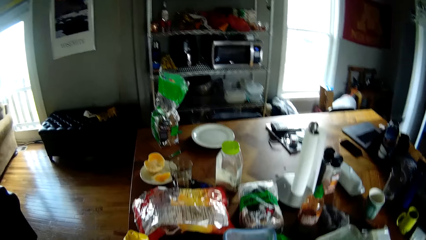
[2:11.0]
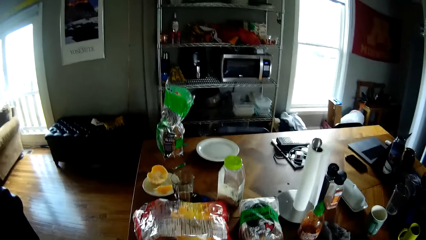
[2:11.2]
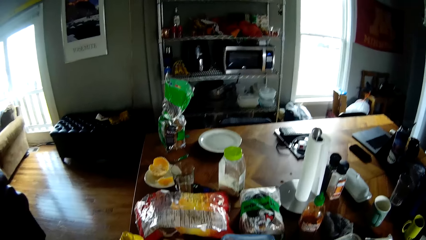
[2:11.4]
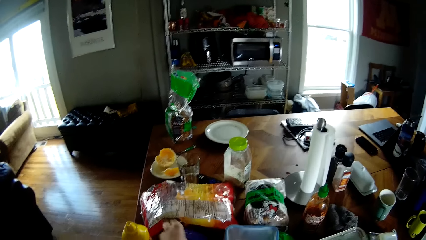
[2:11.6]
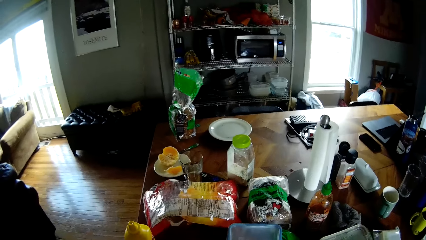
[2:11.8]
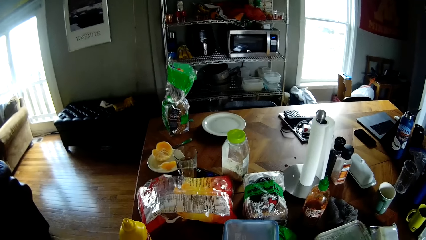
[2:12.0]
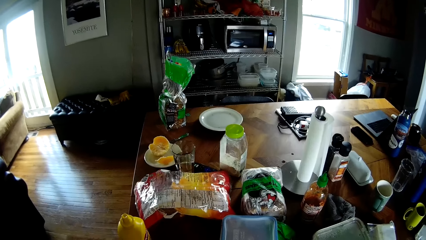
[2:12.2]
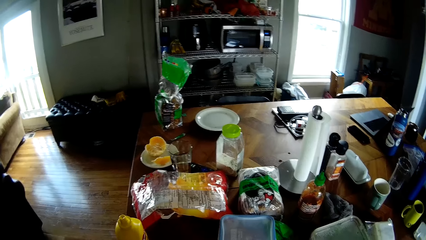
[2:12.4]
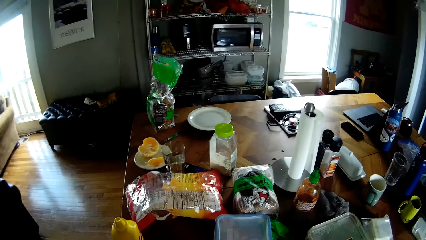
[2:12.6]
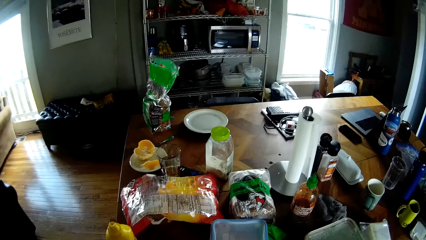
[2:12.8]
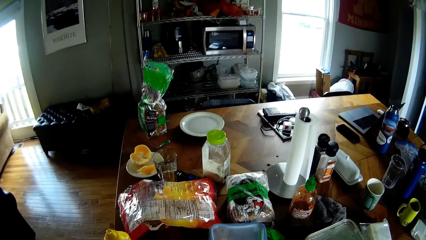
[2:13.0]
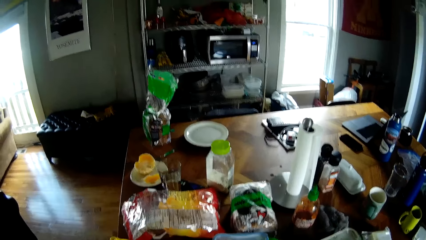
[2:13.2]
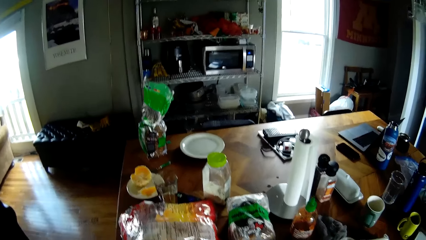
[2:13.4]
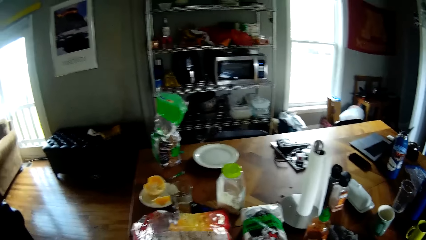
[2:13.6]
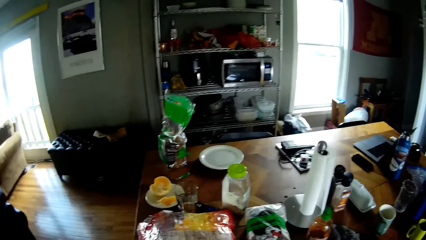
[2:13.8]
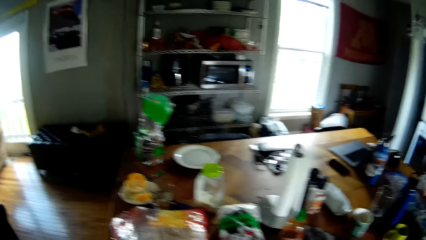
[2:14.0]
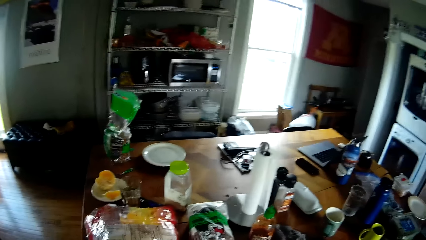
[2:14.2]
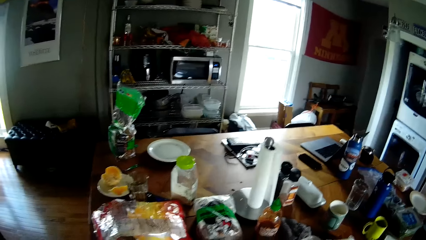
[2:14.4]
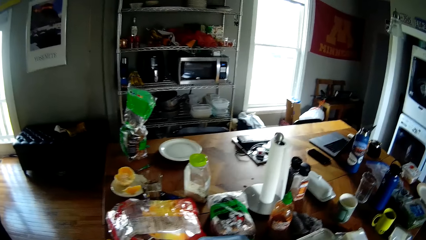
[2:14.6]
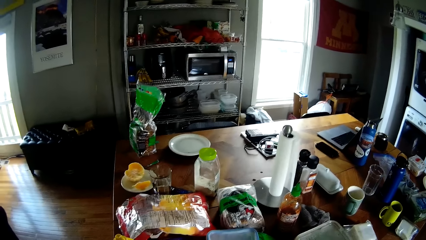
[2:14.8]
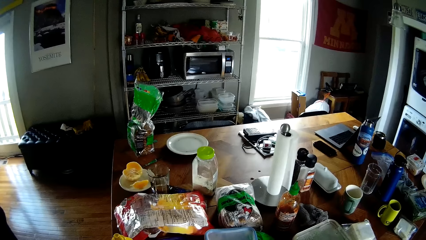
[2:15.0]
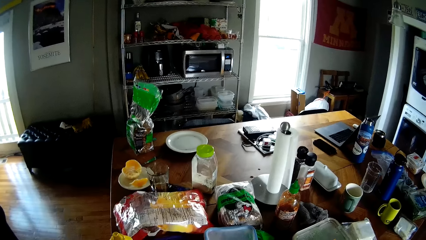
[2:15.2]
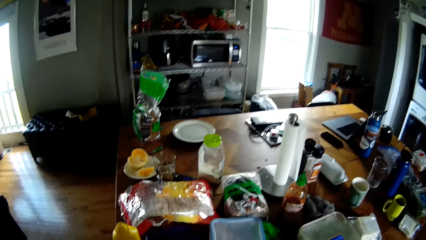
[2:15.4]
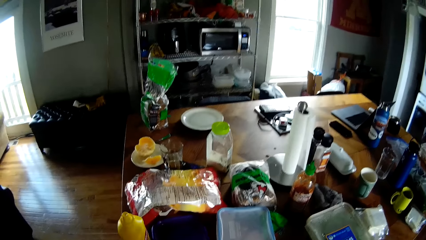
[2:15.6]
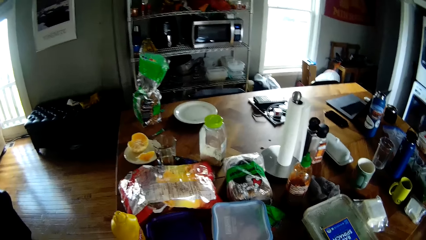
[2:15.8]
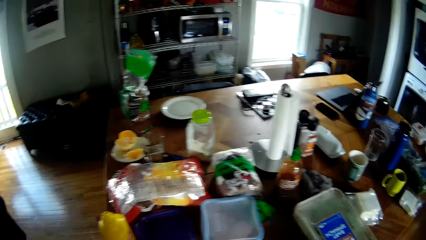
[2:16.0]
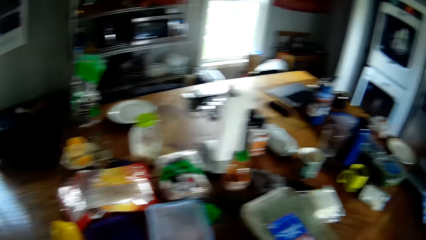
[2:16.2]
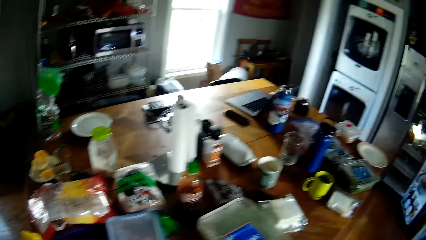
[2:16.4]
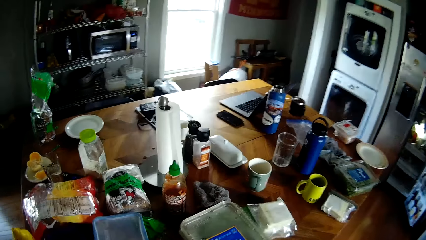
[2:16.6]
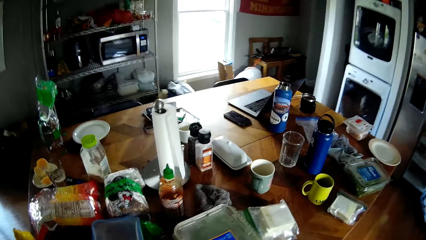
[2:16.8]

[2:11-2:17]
The camera wearer looks around. They look around again.

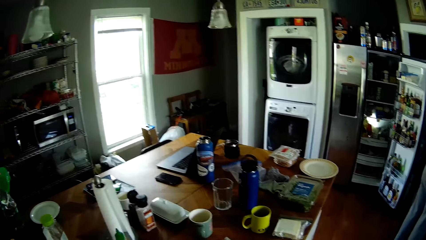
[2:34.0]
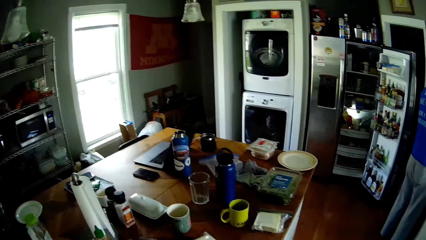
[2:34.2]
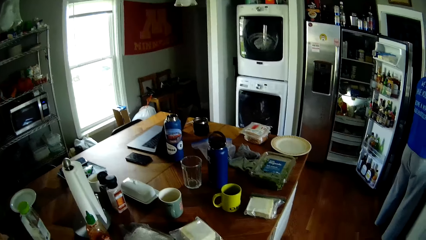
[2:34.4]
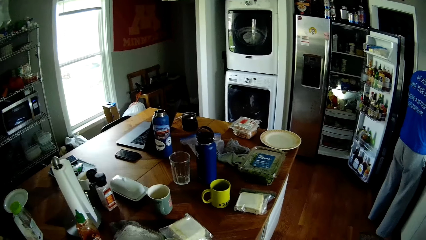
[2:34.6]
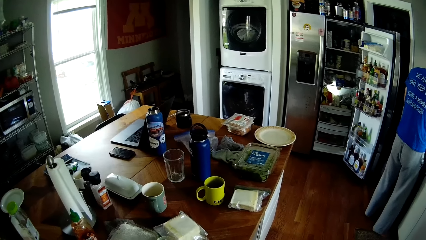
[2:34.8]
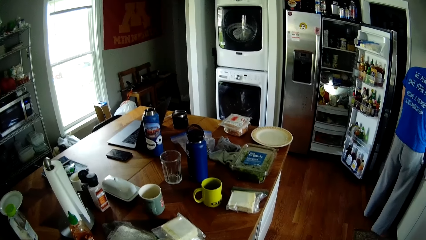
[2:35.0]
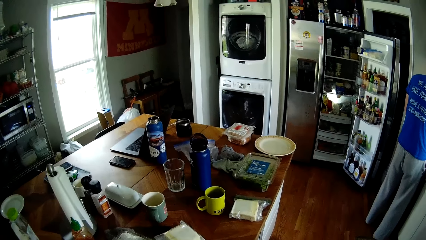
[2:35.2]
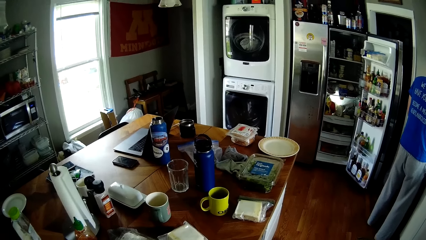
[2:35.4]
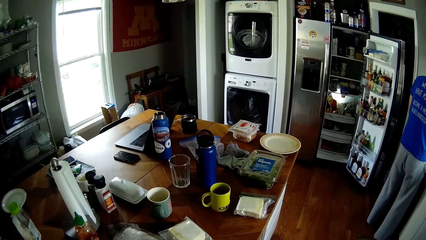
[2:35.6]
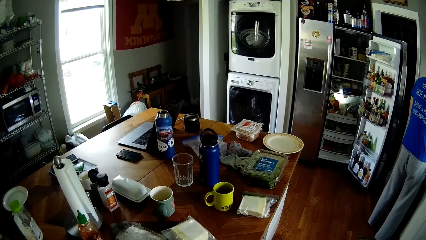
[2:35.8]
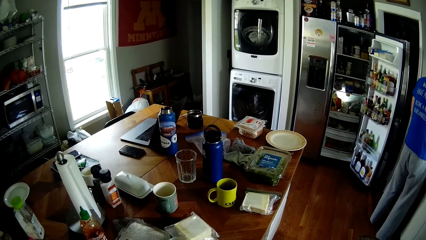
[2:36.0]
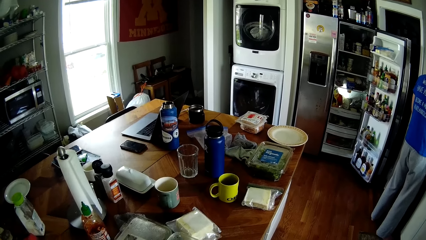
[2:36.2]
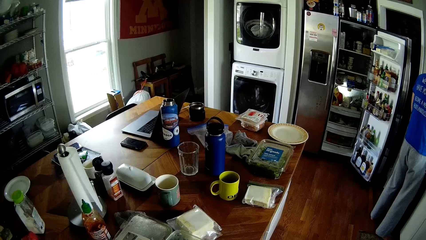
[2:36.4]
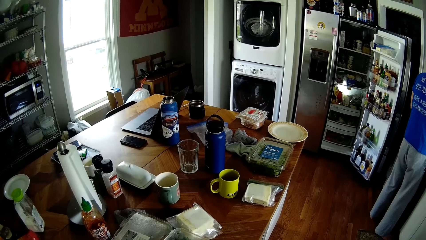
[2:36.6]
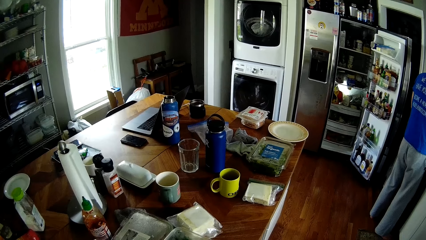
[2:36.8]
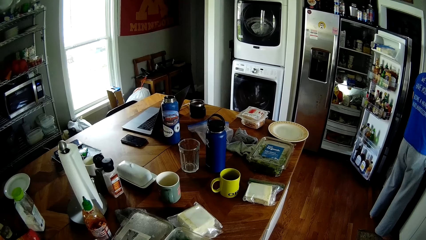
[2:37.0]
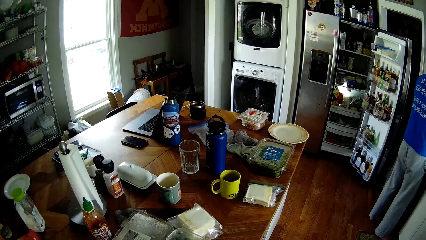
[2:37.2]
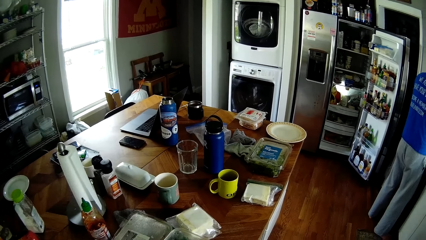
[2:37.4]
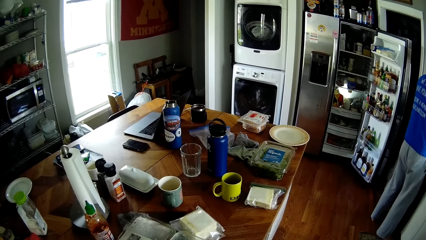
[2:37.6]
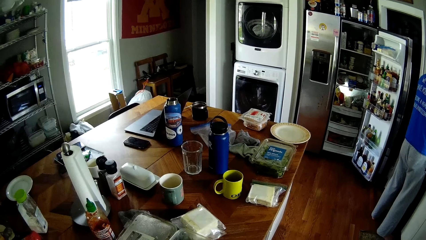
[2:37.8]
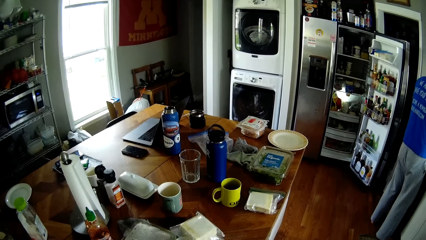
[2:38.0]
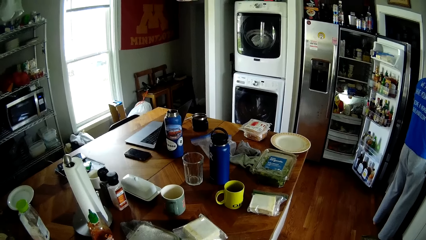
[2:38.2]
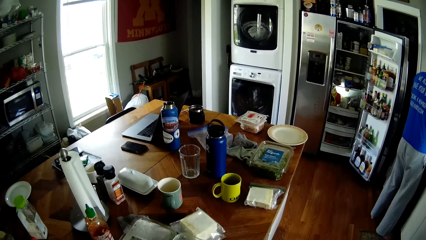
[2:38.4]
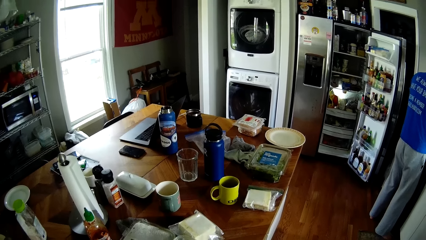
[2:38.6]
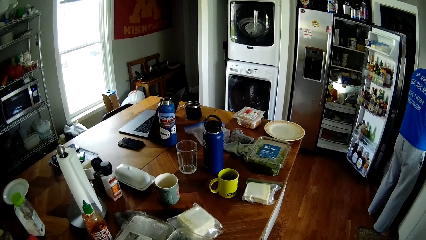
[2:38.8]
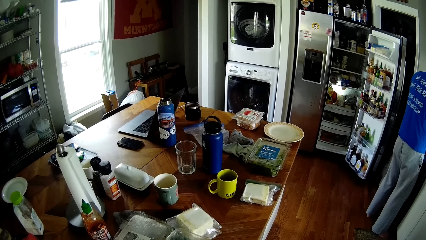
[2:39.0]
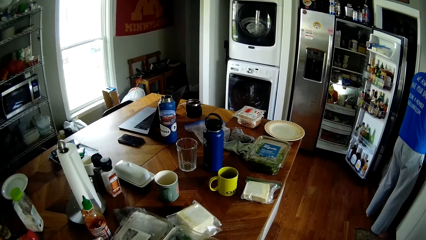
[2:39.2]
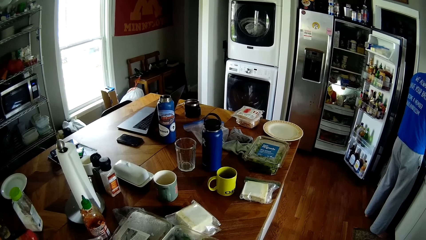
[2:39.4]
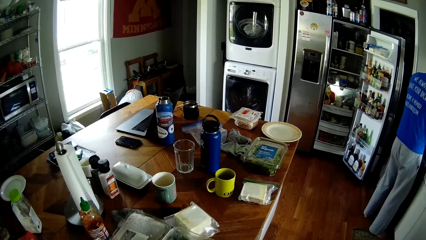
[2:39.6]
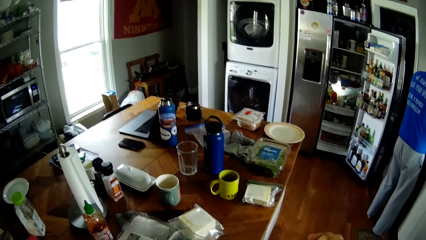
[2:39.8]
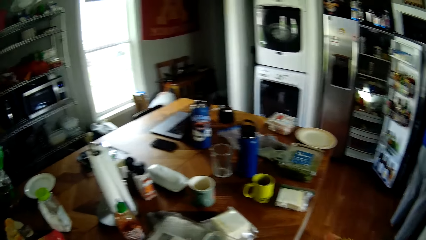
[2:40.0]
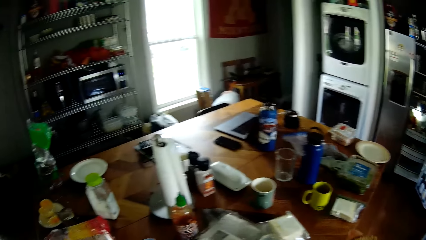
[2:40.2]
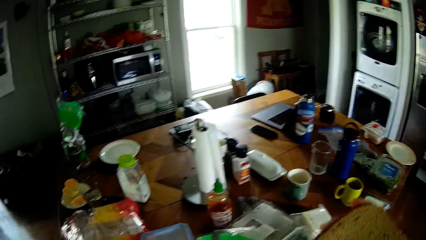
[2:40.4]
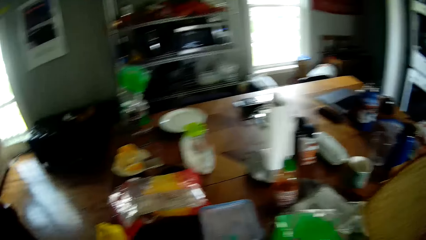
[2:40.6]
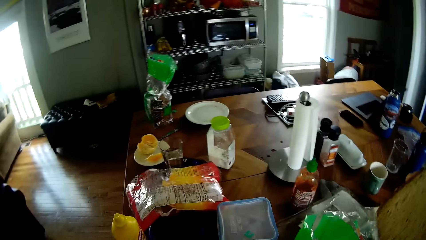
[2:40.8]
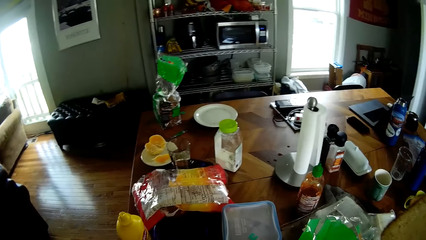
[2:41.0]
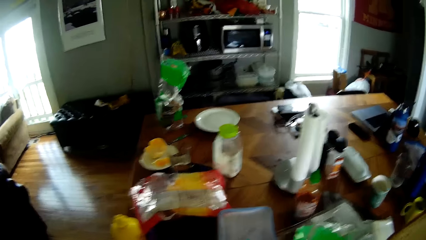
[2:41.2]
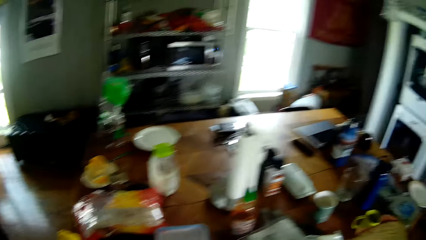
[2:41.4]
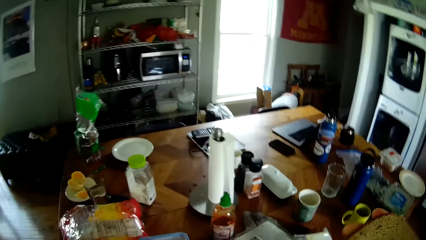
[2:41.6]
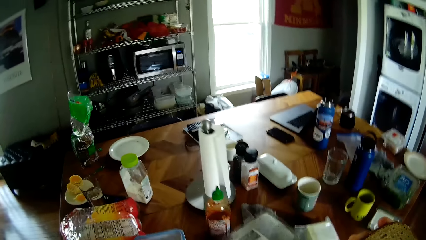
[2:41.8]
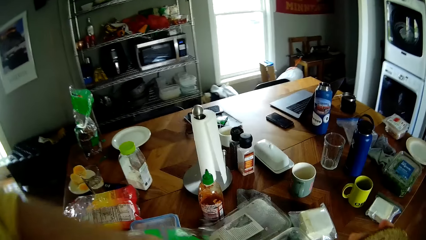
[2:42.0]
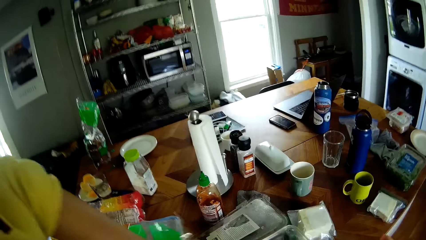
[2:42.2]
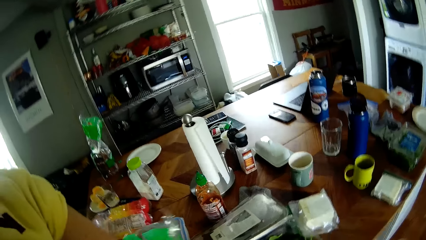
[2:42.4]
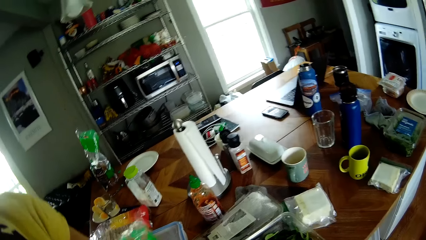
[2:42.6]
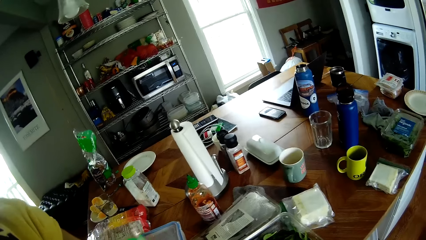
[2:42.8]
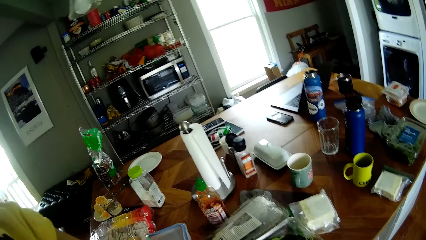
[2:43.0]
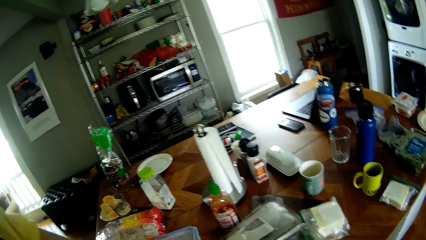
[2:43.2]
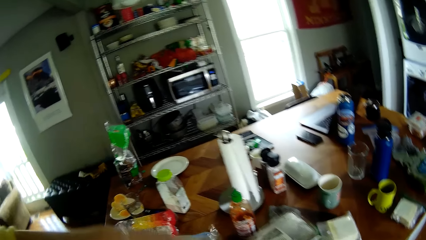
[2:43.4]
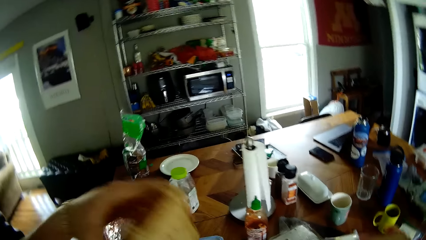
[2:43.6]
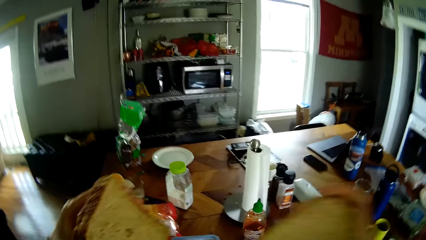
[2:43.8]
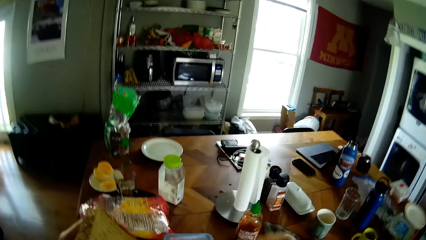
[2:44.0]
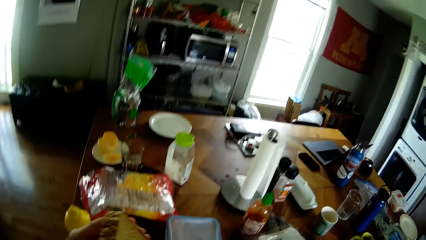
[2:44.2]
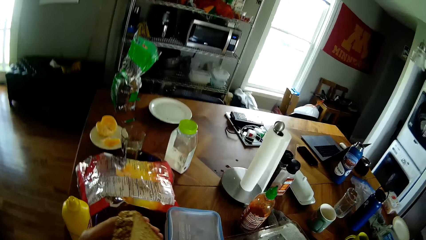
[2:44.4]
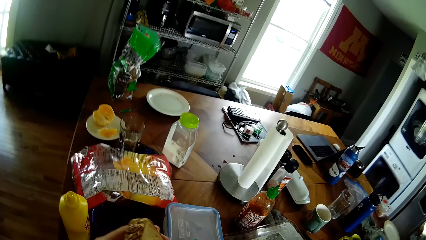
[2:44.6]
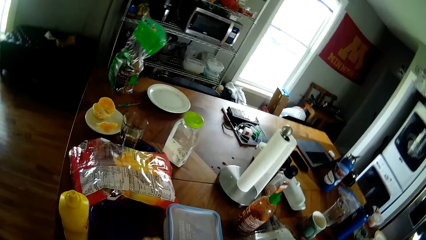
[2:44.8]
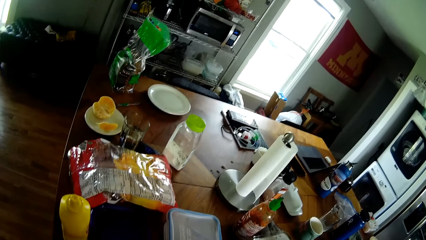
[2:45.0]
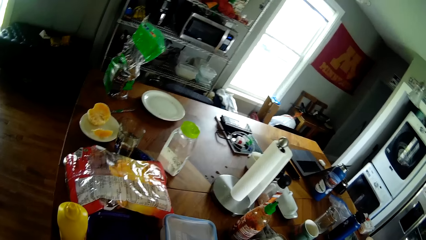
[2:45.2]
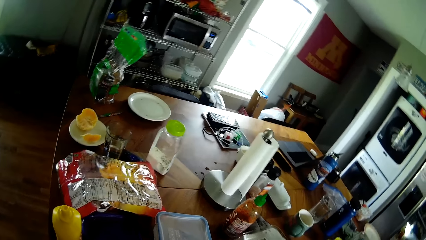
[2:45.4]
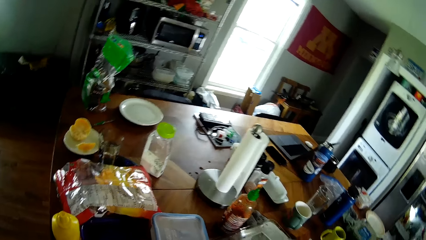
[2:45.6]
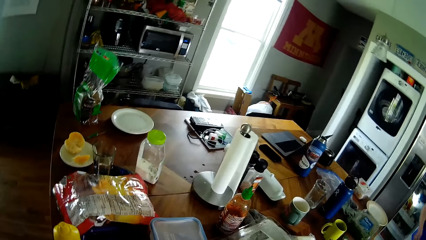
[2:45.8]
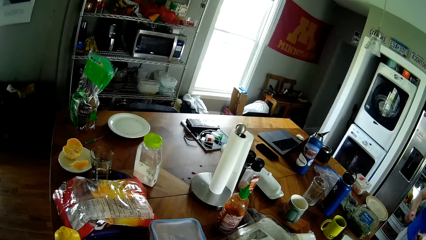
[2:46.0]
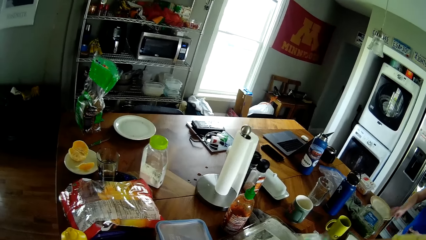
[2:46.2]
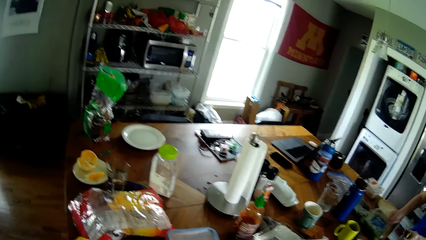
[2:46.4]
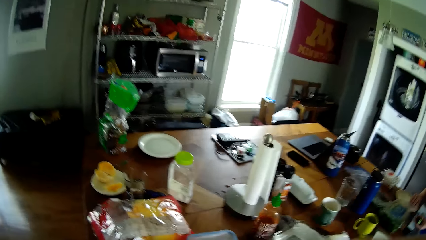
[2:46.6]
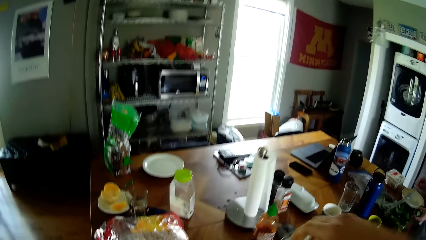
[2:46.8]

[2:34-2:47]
The camera wearer interacts with the man. He looks around. He looks around again. He holds a slice of bread in his right hand. He looks around. He picks up a slice of bread from the polythene bag with his left hand. He looks around.
